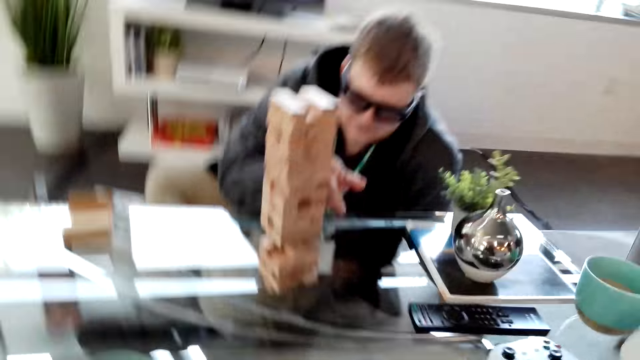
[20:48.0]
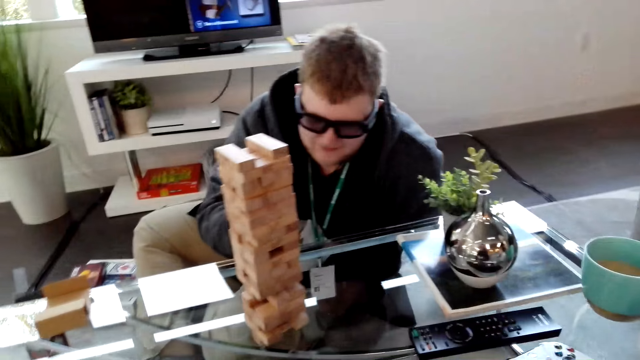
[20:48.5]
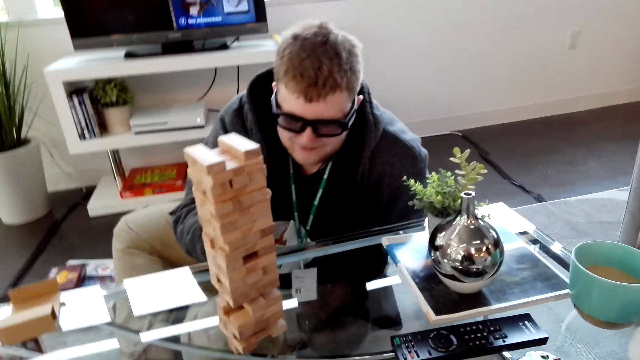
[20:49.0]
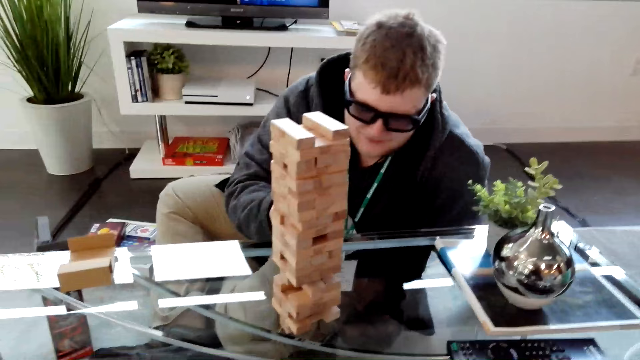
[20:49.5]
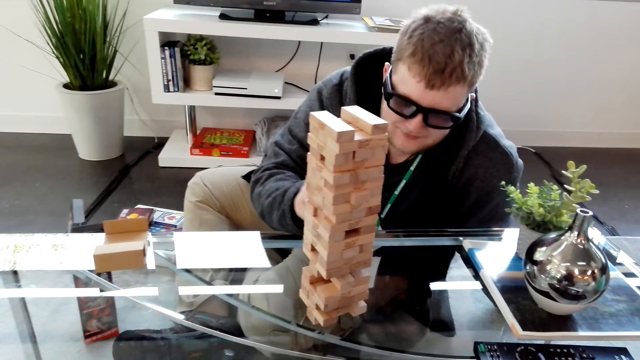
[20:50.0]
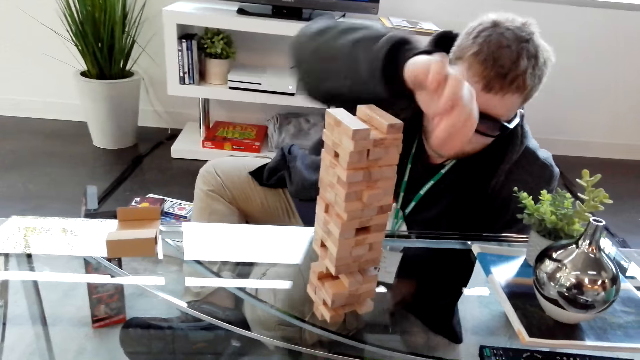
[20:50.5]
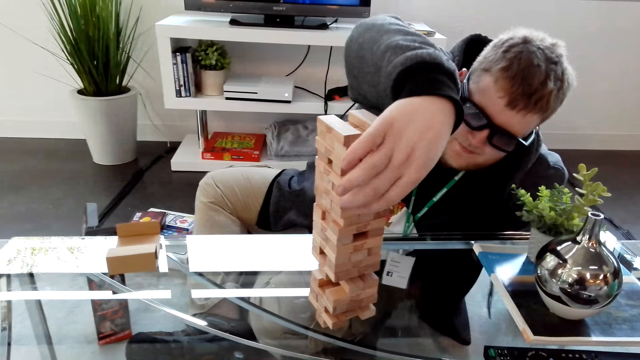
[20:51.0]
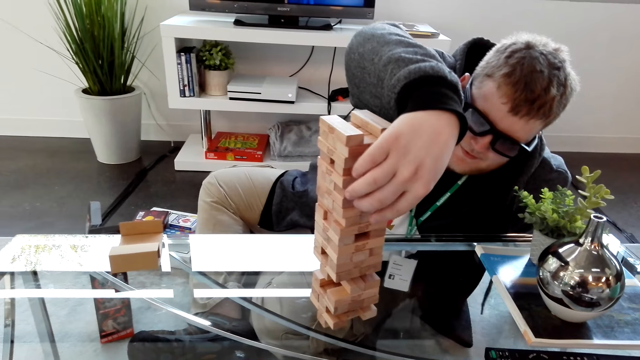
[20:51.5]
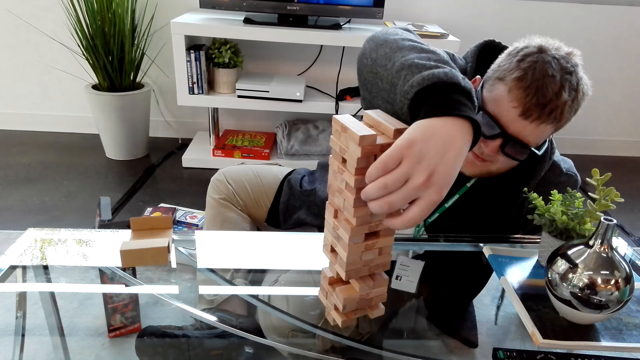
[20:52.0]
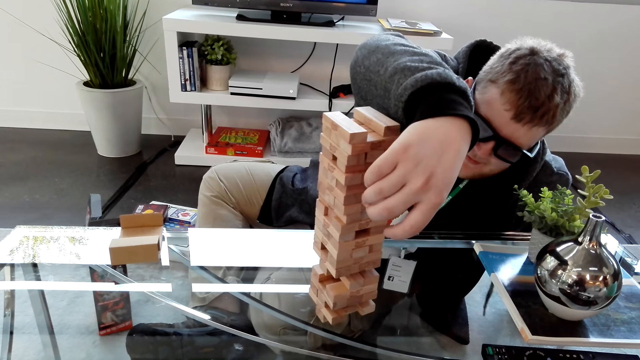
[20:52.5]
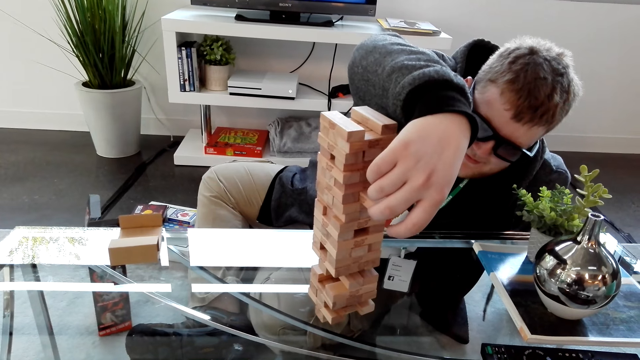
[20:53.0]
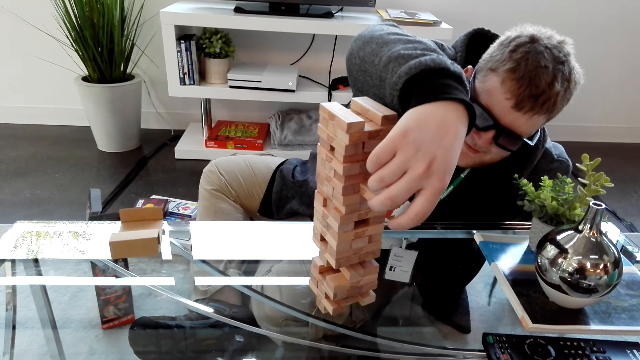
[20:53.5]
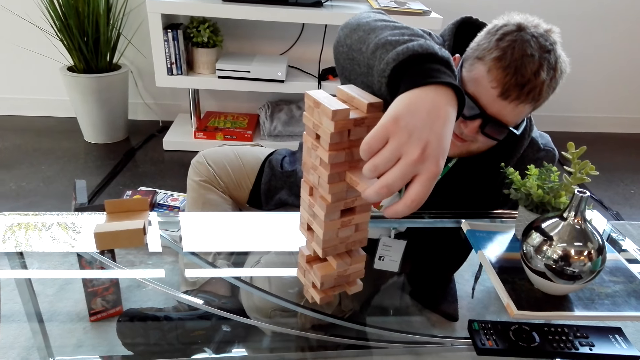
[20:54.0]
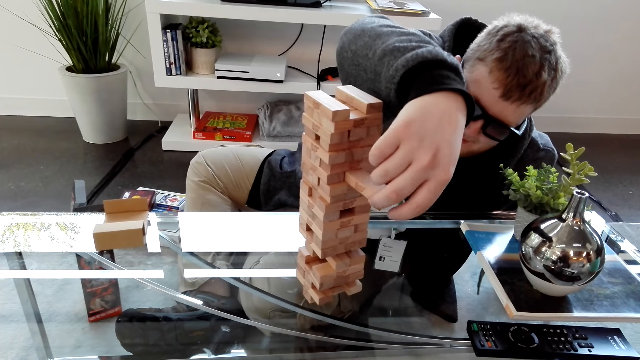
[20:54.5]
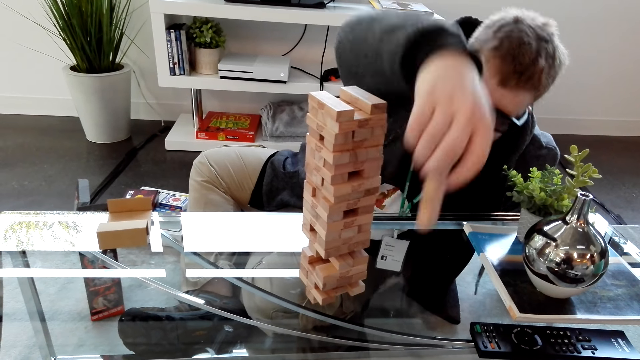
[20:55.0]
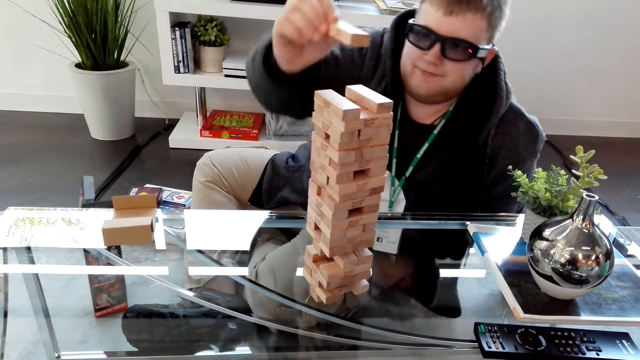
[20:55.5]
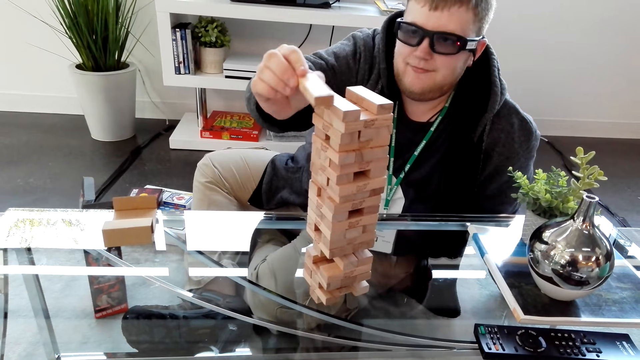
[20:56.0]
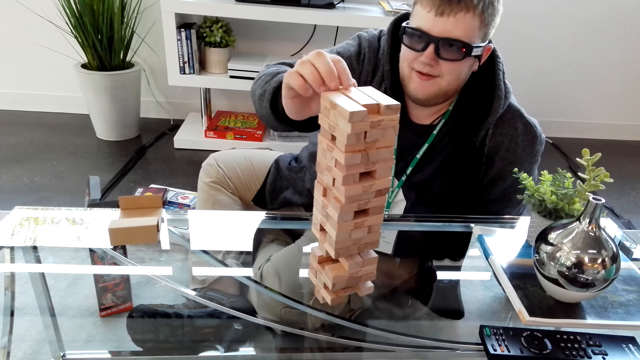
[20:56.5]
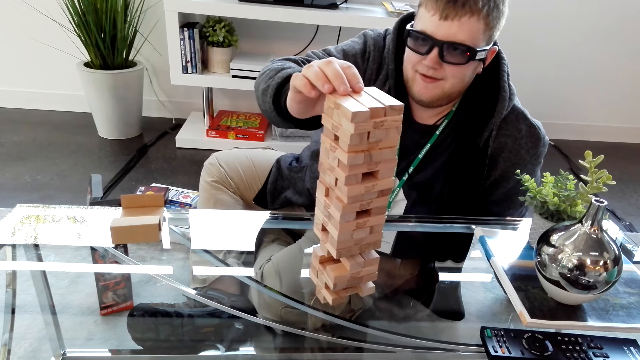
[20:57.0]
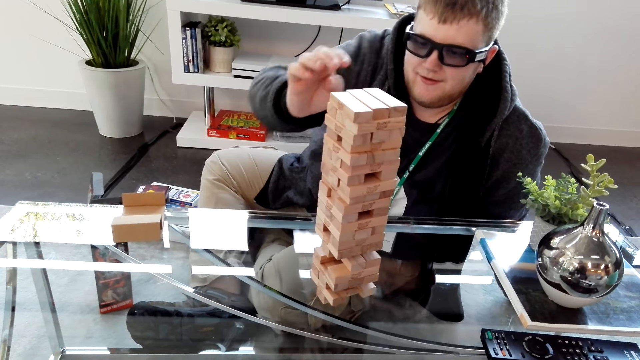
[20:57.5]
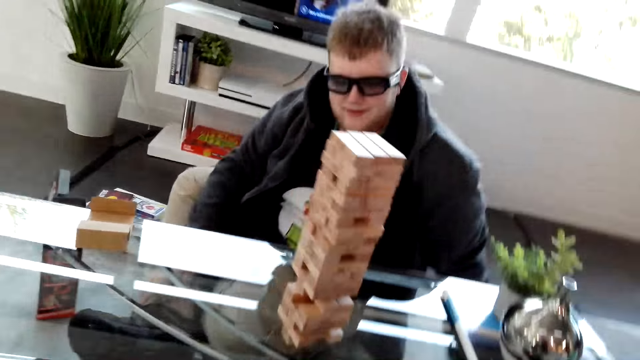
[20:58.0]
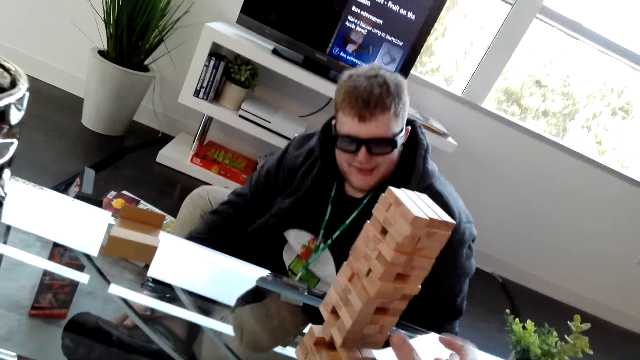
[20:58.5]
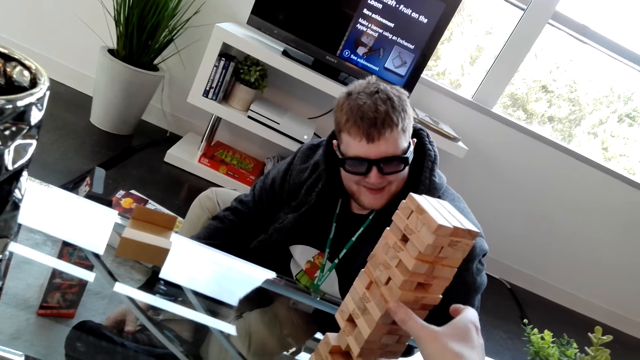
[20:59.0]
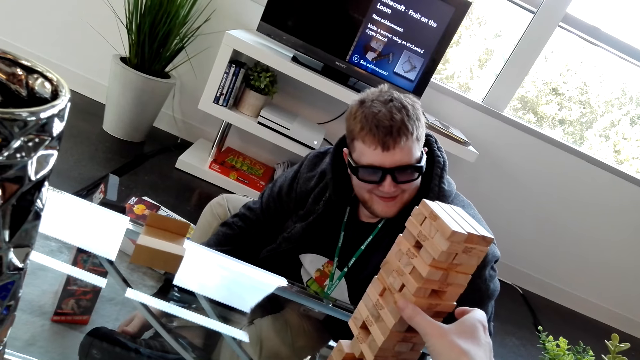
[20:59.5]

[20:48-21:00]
A man removes a block on the tower and places a block on the top of the tower.

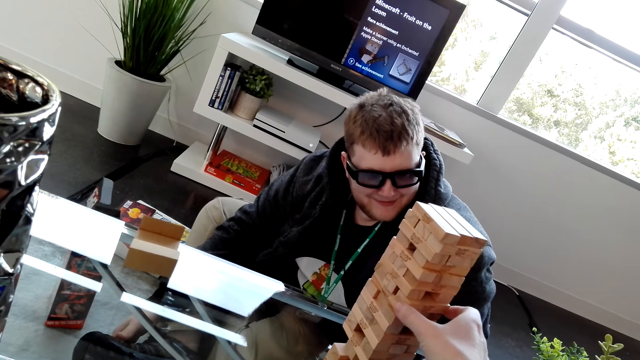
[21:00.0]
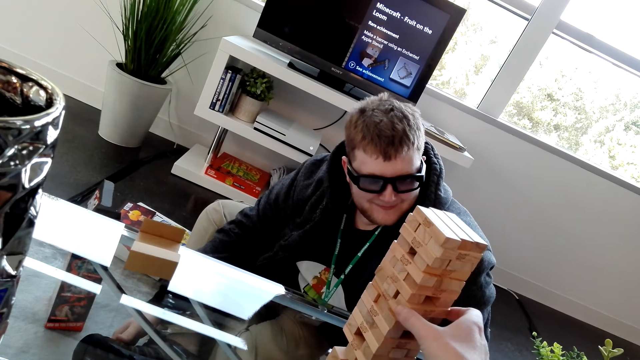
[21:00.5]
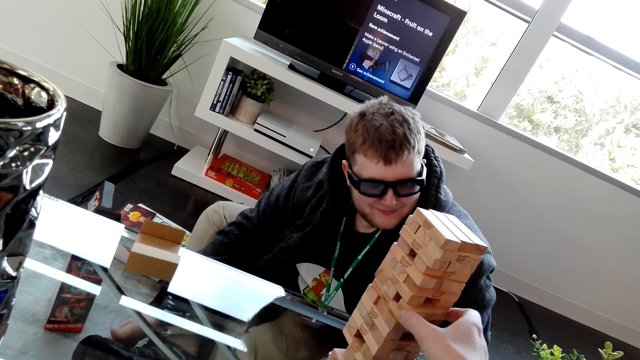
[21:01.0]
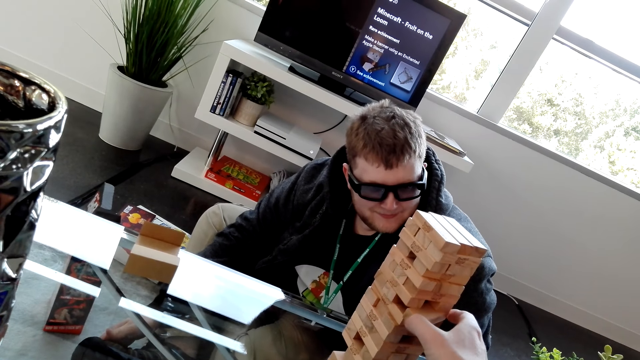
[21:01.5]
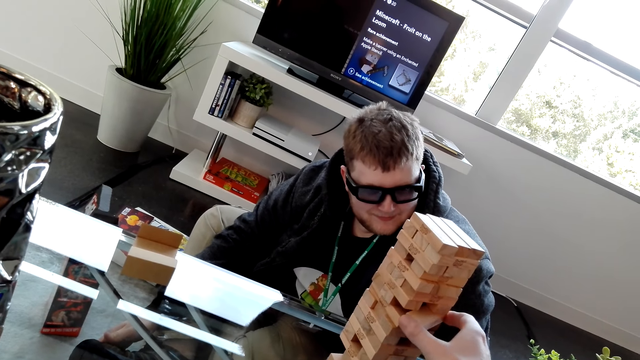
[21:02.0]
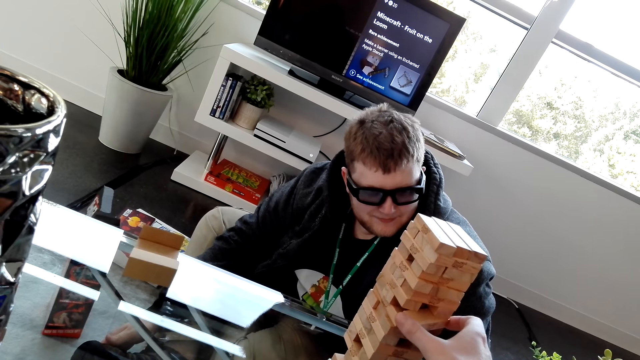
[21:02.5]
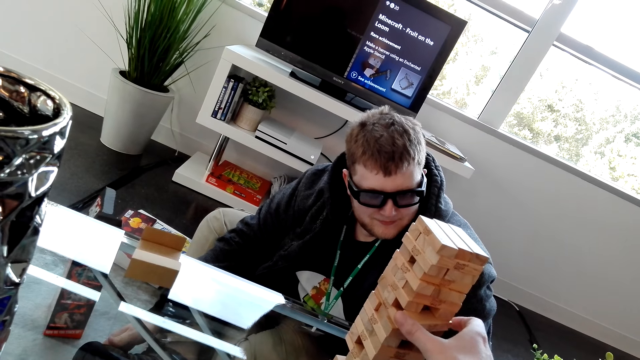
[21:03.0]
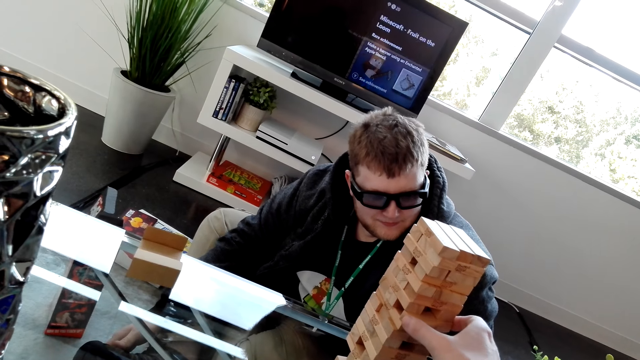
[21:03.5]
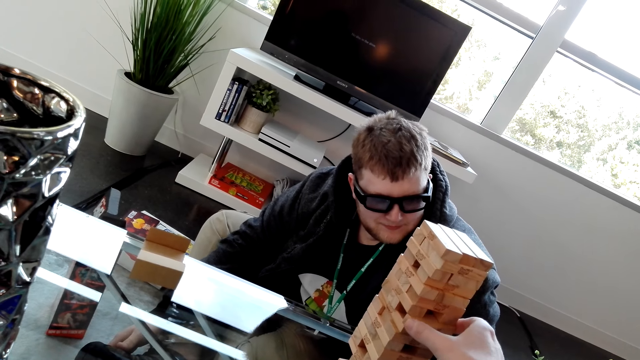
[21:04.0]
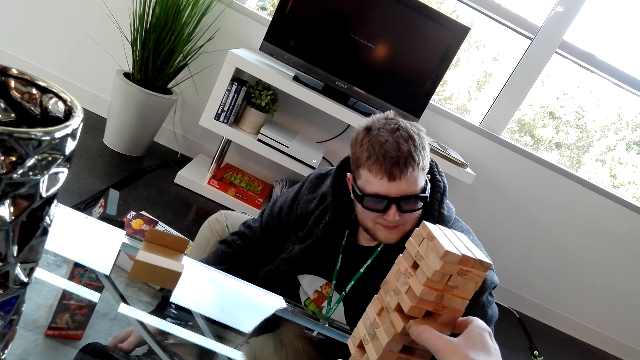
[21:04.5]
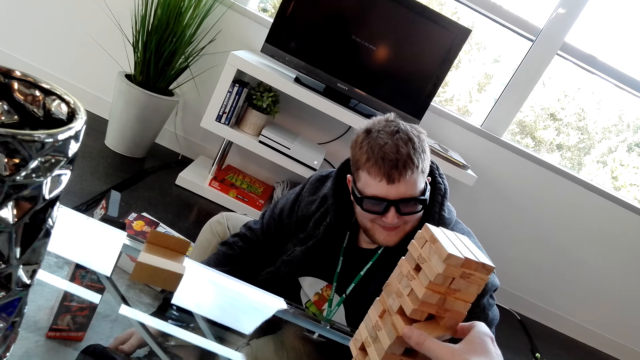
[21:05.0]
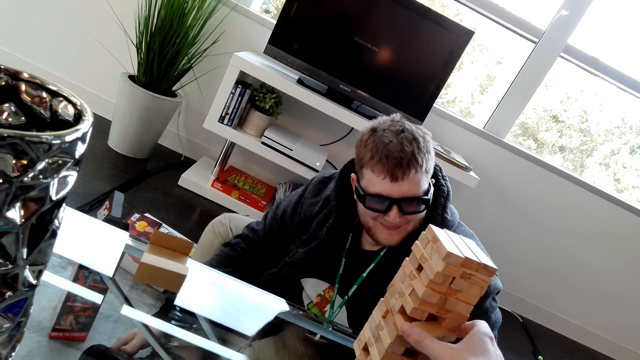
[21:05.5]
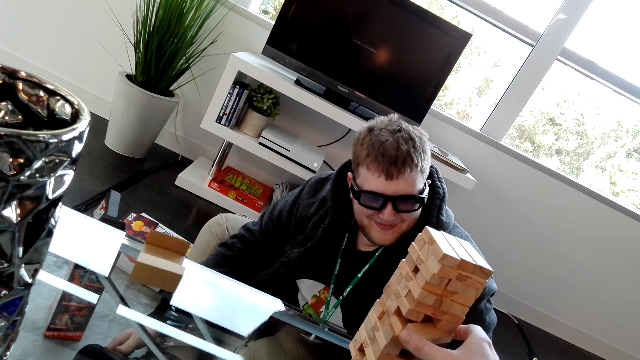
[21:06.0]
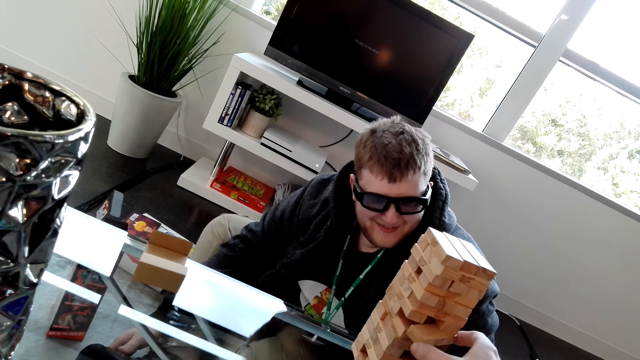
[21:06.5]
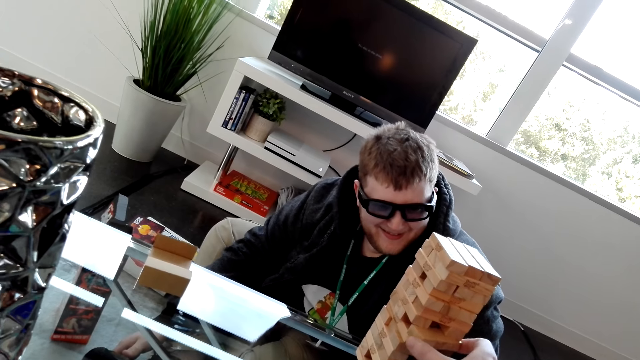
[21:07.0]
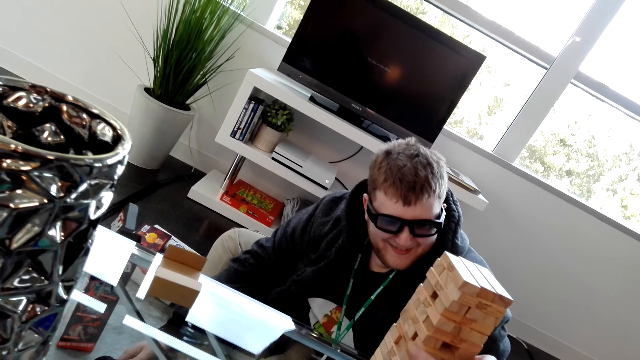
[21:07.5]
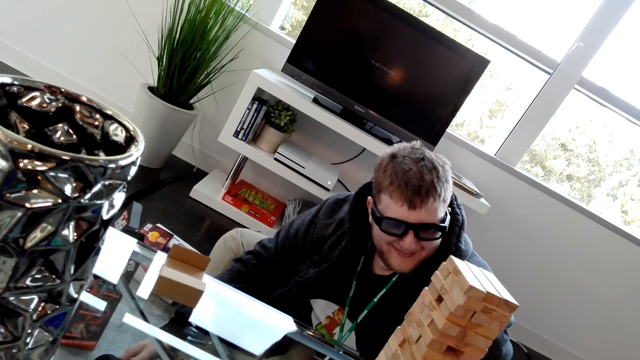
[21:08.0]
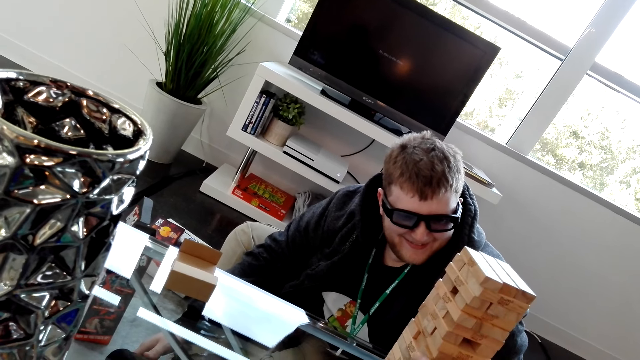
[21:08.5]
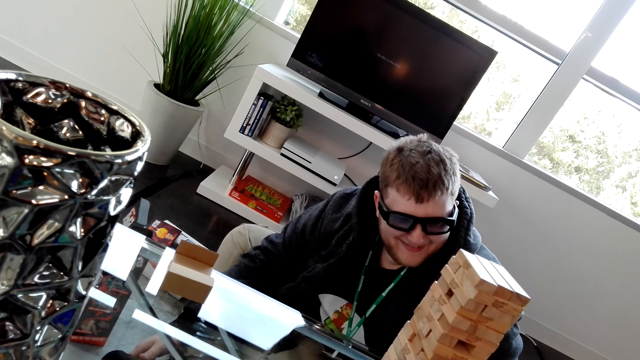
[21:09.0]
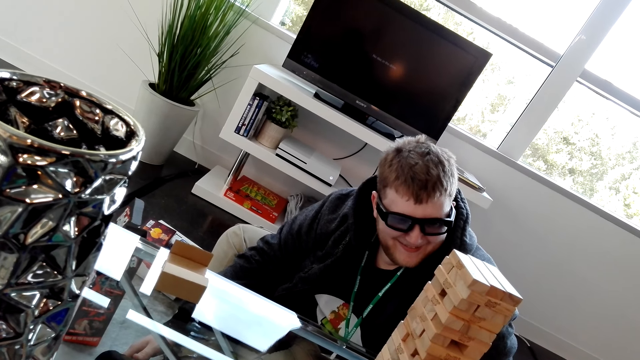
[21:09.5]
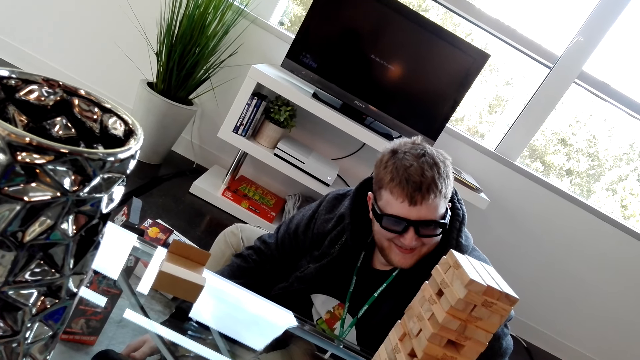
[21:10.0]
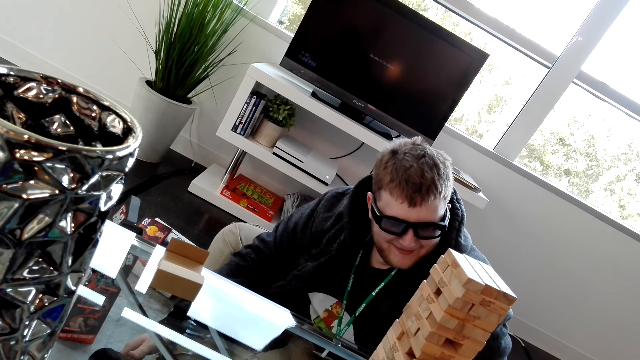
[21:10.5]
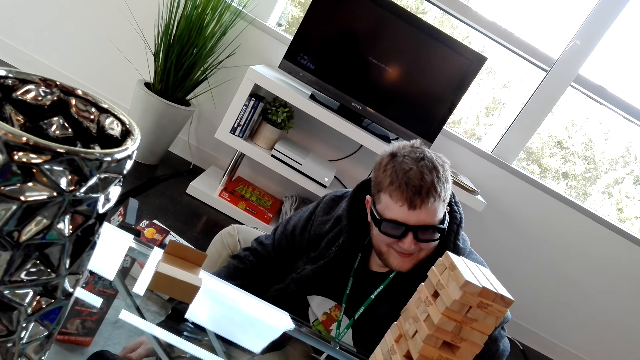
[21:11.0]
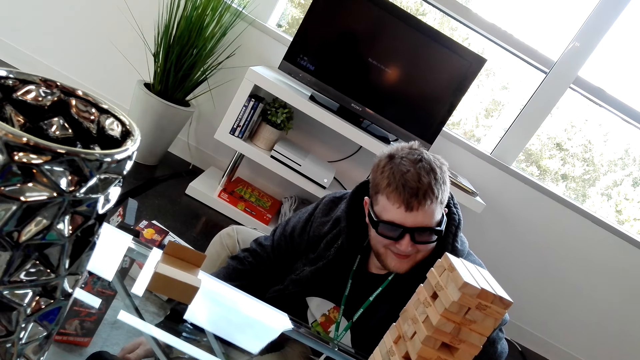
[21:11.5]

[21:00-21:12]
The camera wearer removes a block on the tower.
